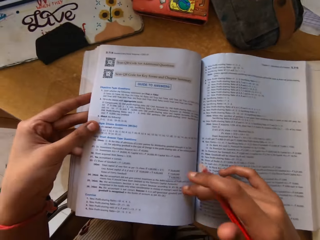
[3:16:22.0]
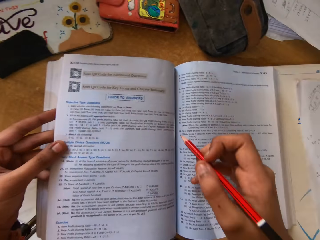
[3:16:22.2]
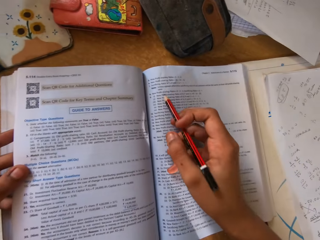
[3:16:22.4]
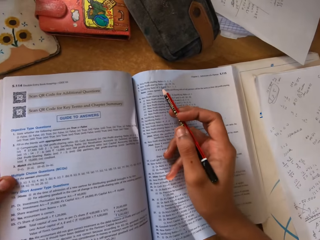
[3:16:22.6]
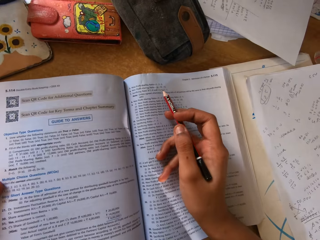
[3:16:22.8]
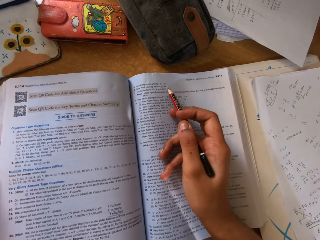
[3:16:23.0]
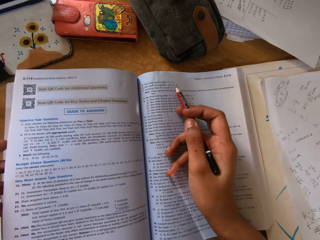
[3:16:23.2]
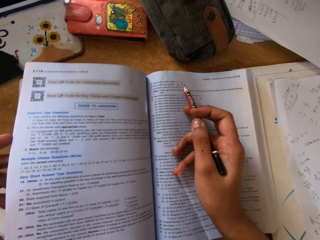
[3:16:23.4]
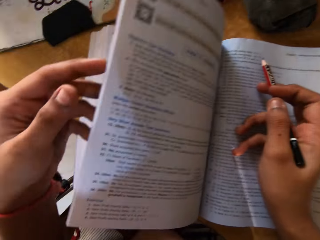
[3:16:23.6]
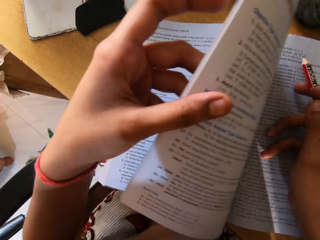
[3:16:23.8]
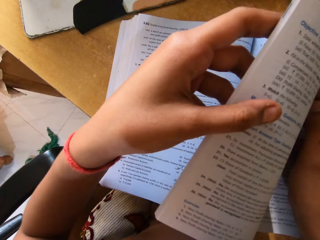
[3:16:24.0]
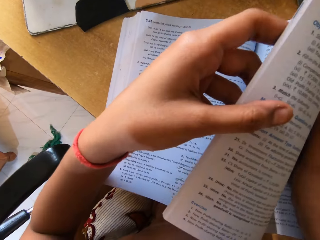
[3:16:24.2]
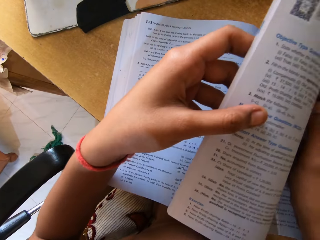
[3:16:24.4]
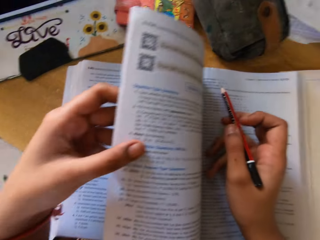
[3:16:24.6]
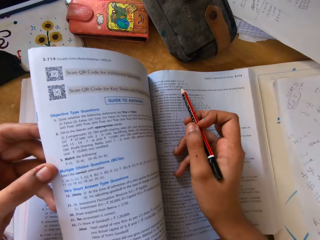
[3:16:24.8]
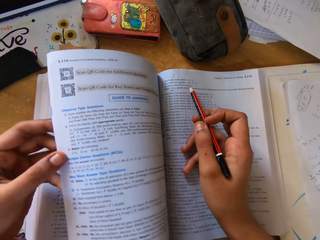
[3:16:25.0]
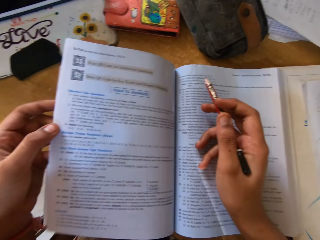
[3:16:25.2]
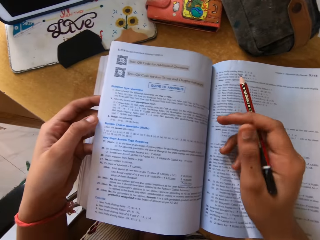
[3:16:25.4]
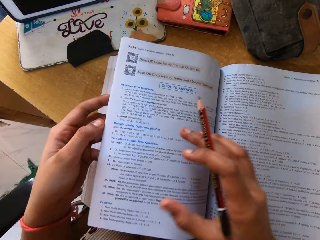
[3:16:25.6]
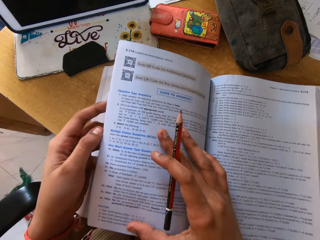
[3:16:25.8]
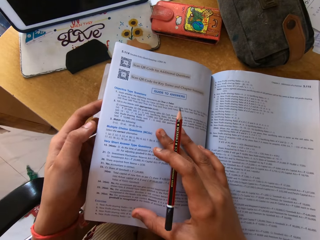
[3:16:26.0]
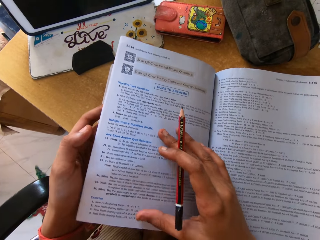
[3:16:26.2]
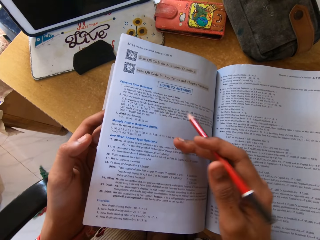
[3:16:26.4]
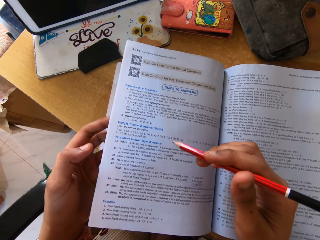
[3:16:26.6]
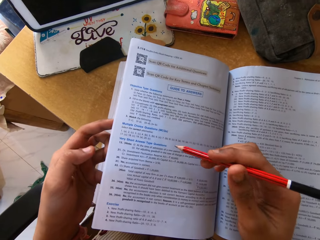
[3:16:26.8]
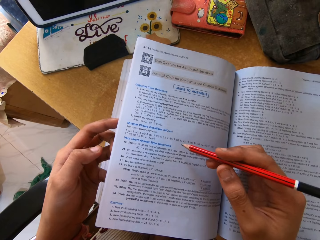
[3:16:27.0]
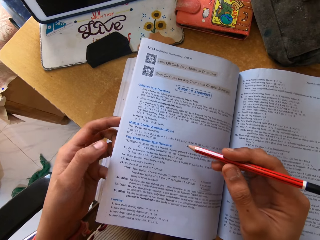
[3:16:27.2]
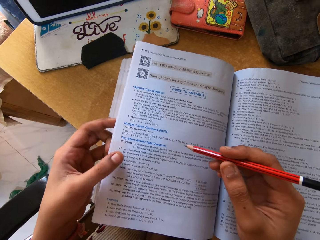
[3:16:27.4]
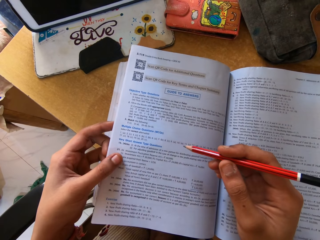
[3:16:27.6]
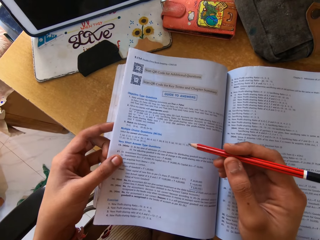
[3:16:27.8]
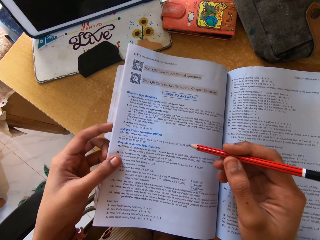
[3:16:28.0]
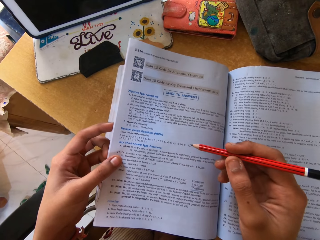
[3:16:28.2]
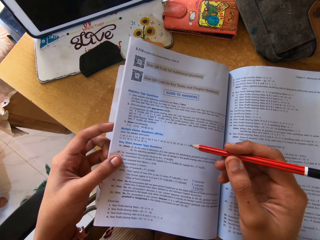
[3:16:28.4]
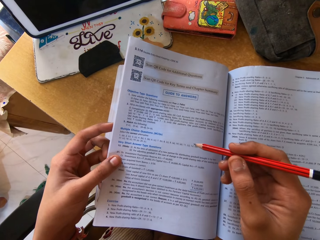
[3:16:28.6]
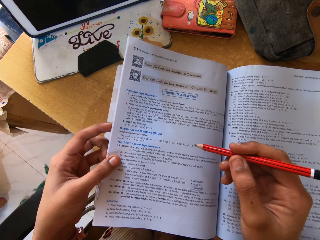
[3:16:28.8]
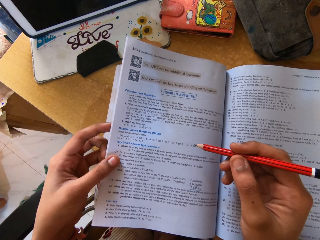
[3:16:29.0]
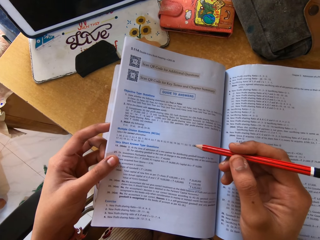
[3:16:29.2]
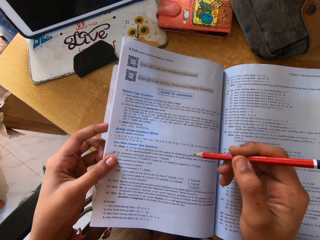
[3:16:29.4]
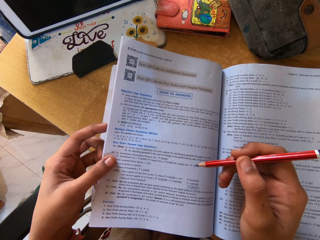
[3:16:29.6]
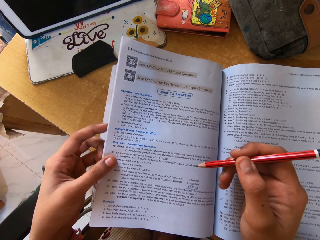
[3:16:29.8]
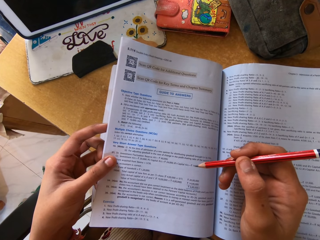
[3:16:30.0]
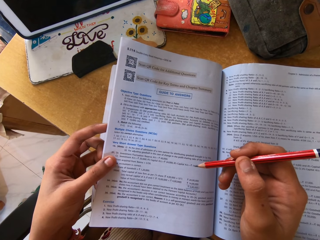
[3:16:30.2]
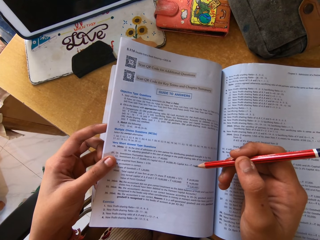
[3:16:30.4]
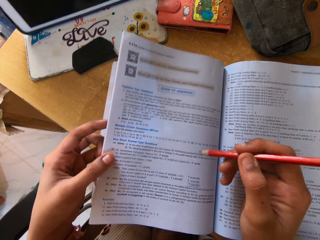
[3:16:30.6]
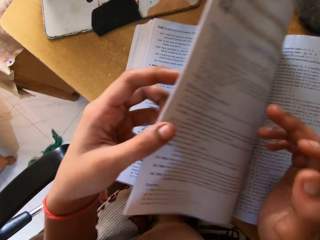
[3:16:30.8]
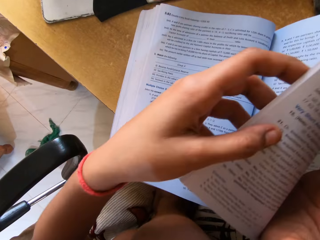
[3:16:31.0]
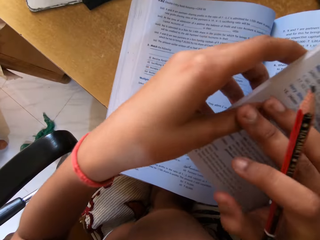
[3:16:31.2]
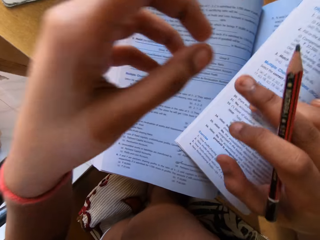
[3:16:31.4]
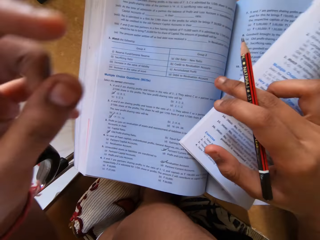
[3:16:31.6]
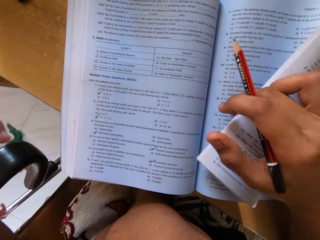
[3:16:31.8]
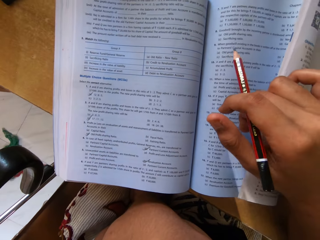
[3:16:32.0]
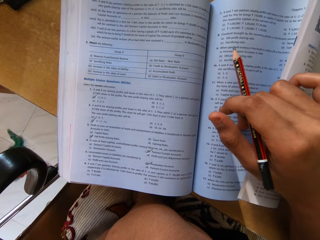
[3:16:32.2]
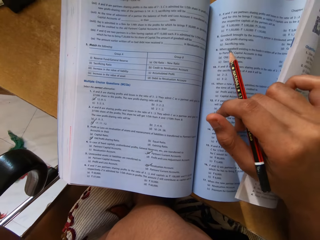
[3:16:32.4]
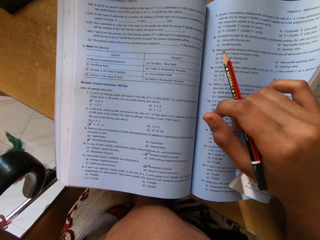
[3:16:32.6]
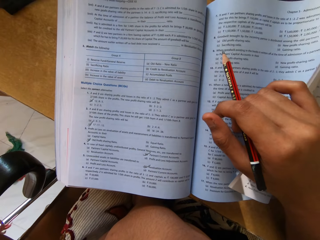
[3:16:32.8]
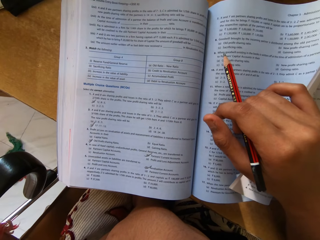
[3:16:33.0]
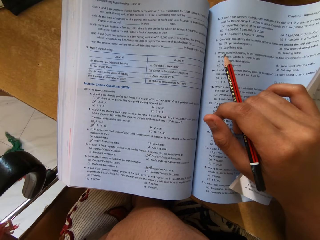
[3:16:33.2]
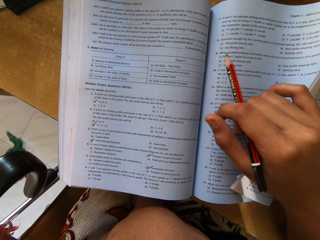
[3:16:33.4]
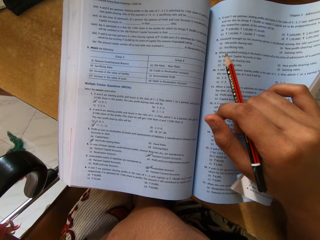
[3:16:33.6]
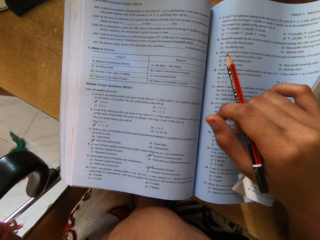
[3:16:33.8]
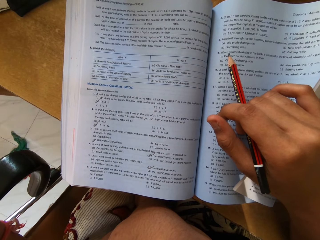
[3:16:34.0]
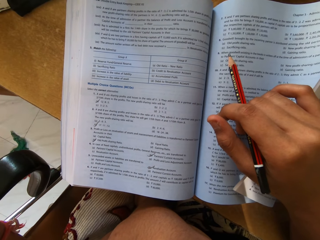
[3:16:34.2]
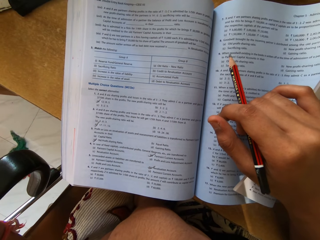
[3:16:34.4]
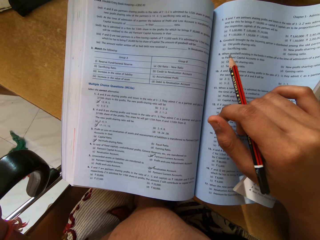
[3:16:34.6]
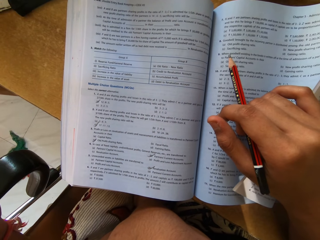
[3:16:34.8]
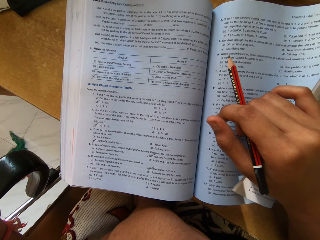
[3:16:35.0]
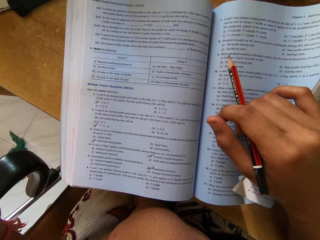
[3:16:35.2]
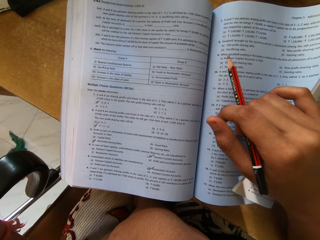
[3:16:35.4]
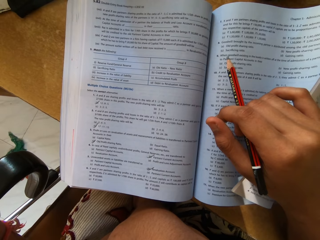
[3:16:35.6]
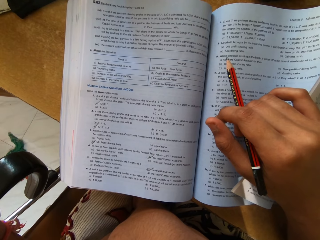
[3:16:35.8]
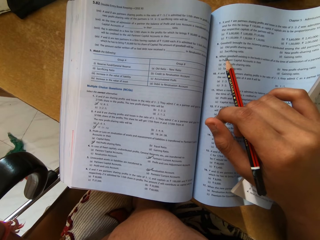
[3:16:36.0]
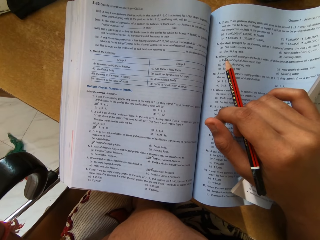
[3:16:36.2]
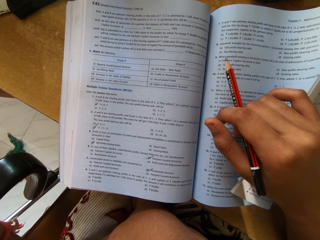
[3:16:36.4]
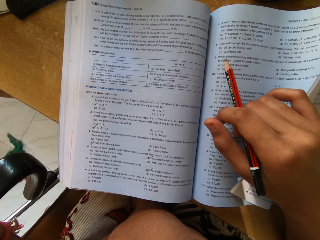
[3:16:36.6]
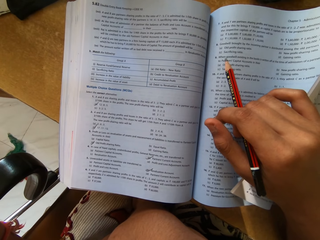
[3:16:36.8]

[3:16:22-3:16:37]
The camera wearer reads the book. They touch something.

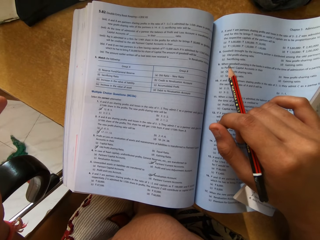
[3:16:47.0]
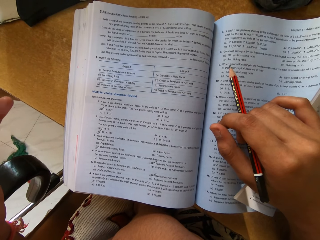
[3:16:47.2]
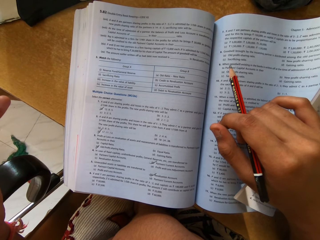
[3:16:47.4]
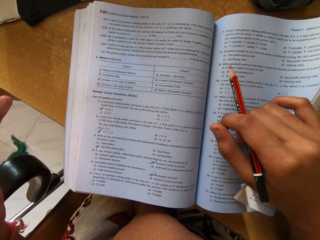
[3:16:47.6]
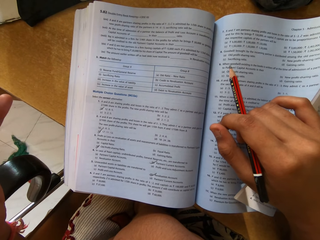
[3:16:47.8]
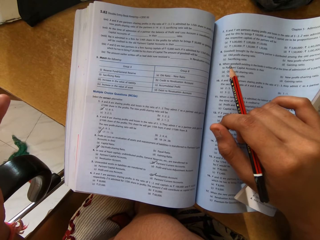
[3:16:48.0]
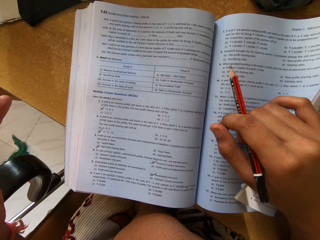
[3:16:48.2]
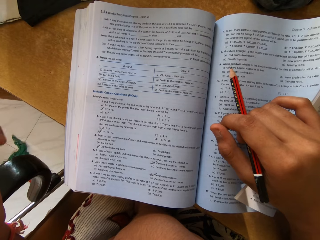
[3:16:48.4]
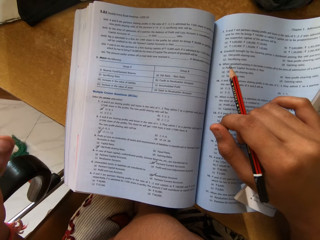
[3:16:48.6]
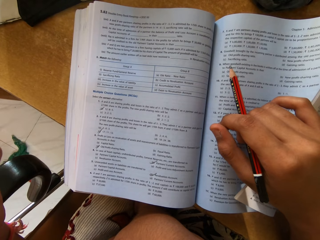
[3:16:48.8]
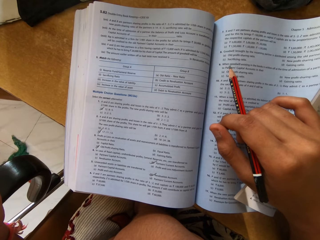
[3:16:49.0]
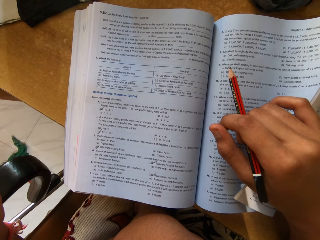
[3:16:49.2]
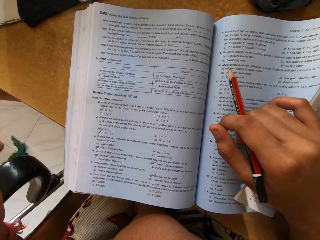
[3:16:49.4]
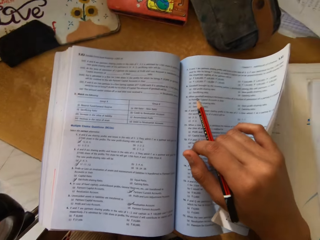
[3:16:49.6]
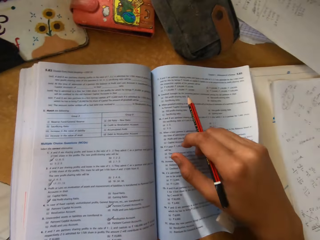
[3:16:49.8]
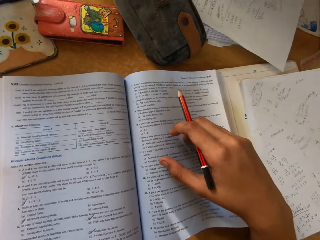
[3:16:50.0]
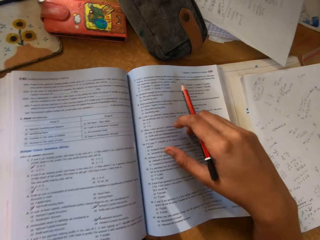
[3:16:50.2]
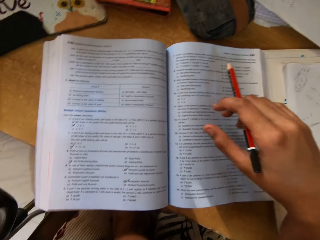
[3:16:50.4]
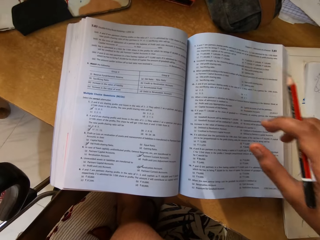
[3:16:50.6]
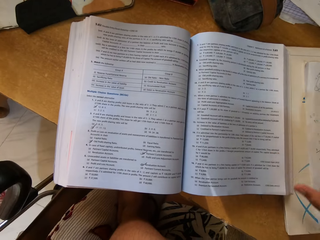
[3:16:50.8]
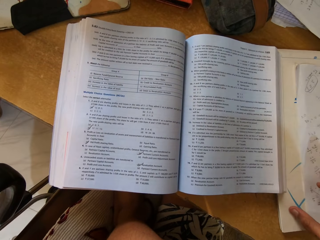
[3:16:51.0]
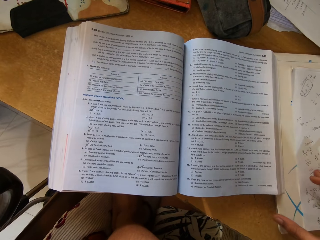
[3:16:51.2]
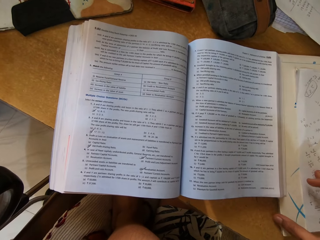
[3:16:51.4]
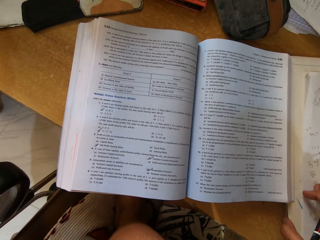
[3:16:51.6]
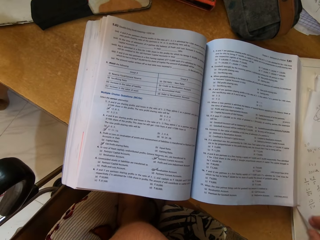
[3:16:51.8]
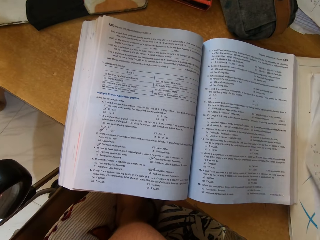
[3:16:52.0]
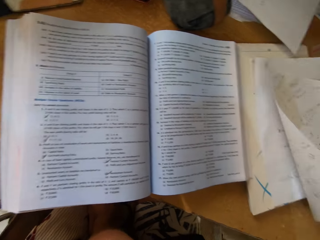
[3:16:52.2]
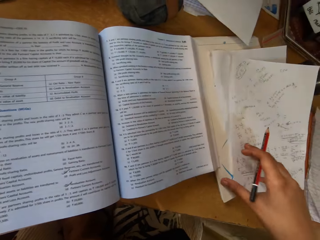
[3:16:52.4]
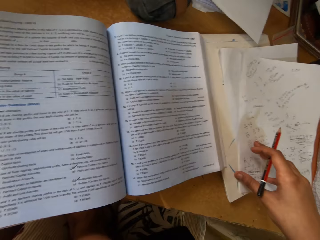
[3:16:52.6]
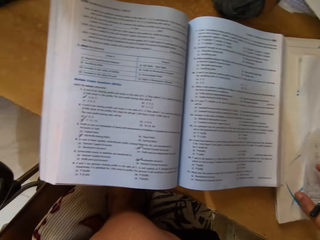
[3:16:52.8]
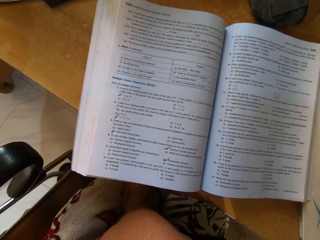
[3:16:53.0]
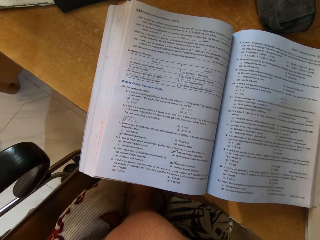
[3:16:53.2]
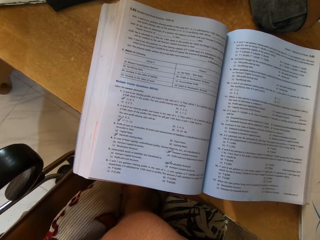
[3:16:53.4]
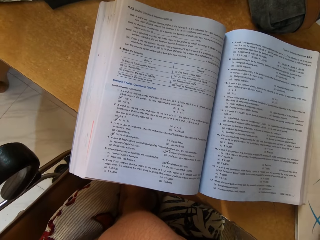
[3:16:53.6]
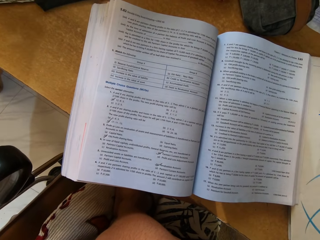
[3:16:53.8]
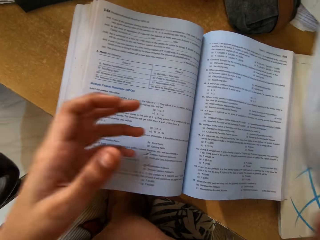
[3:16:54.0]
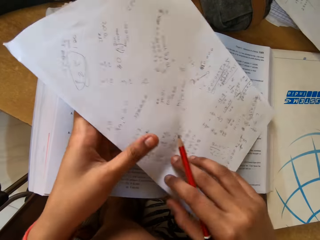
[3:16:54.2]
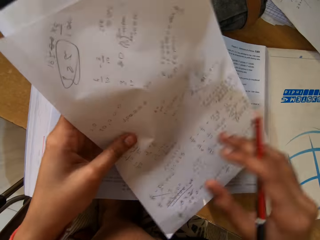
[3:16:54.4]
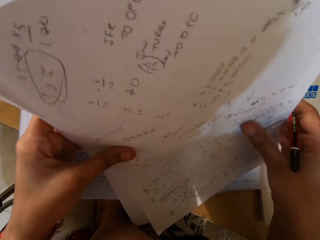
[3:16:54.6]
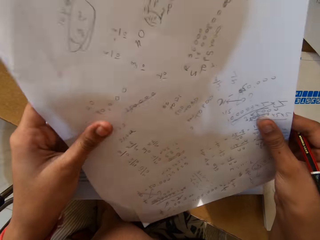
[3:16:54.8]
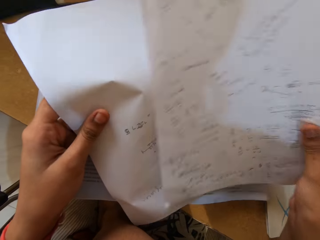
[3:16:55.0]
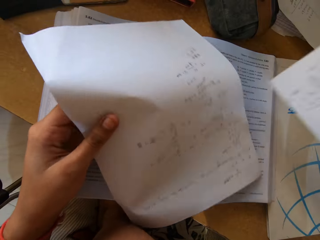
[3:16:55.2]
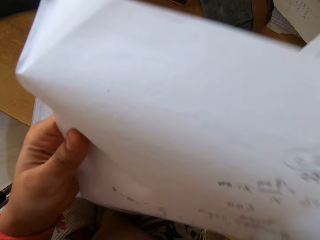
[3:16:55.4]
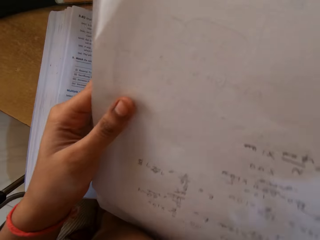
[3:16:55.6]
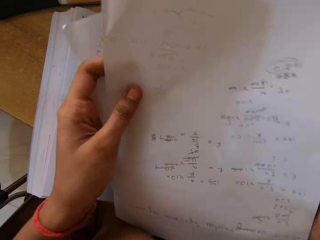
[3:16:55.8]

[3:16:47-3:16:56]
The camera wearer takes the papers from the table.
